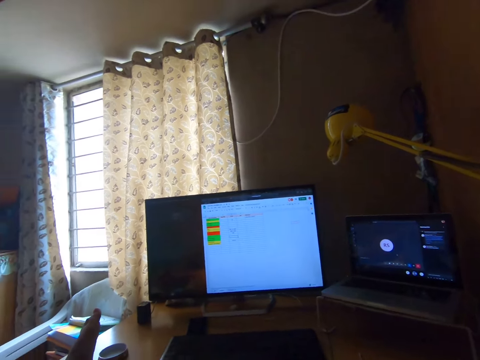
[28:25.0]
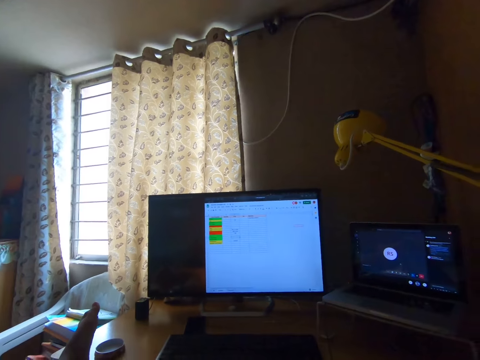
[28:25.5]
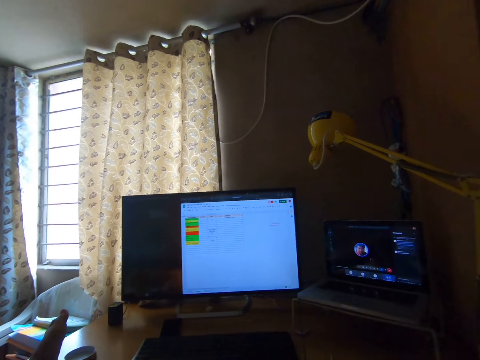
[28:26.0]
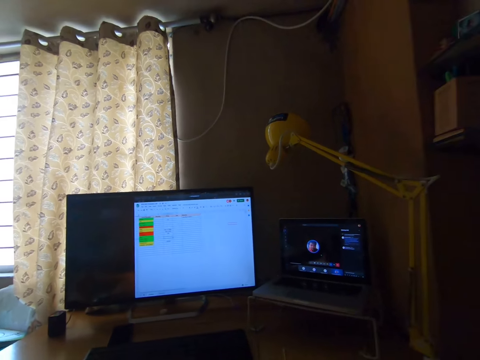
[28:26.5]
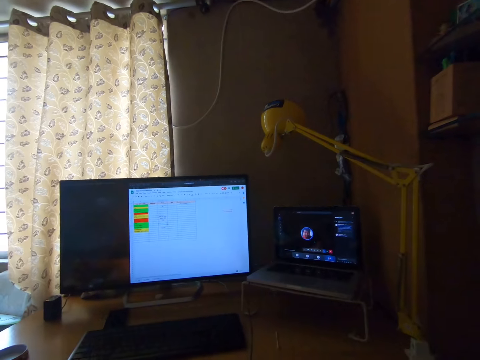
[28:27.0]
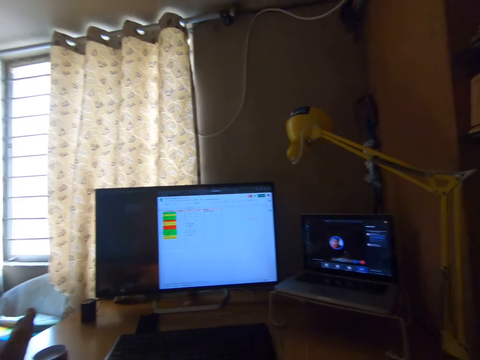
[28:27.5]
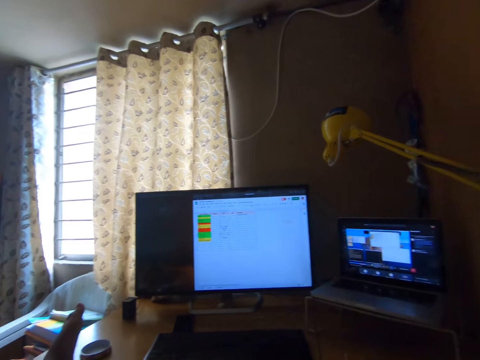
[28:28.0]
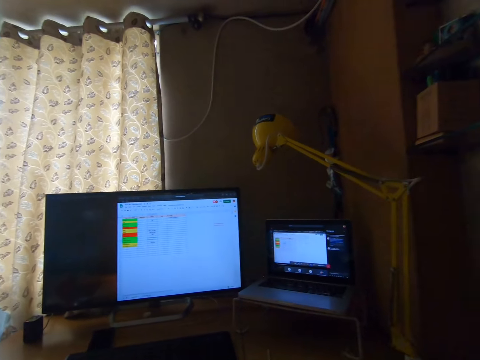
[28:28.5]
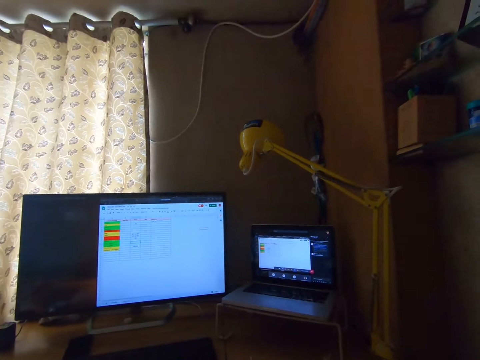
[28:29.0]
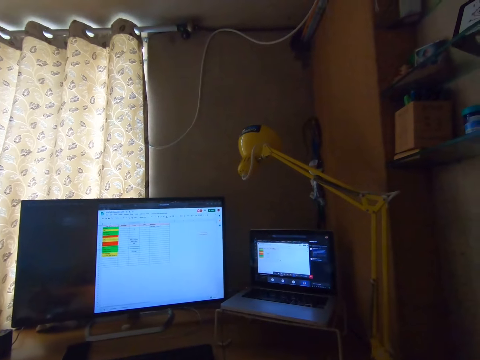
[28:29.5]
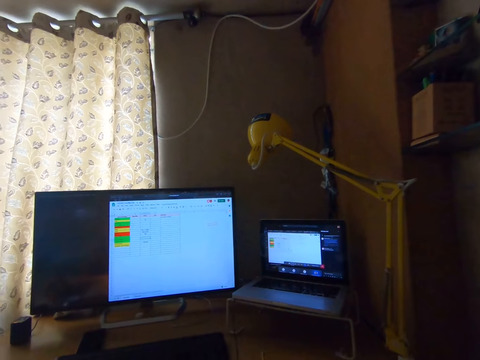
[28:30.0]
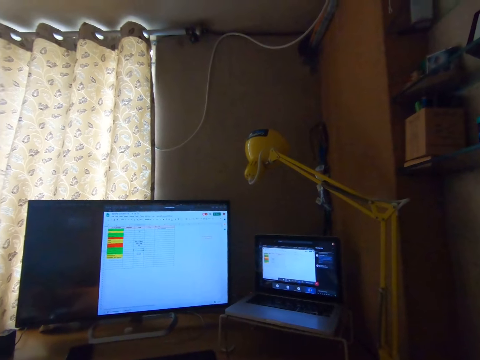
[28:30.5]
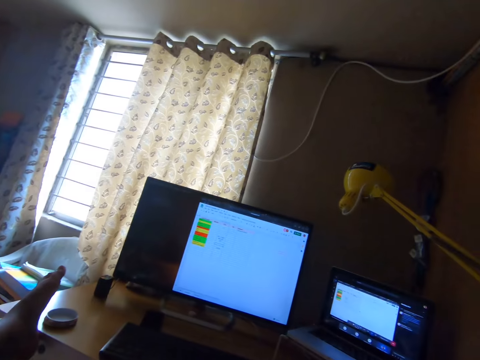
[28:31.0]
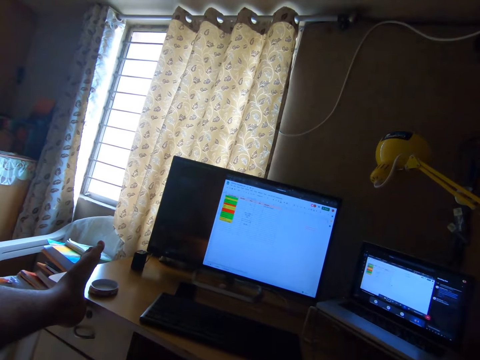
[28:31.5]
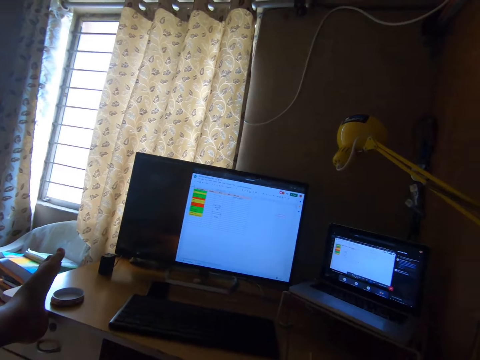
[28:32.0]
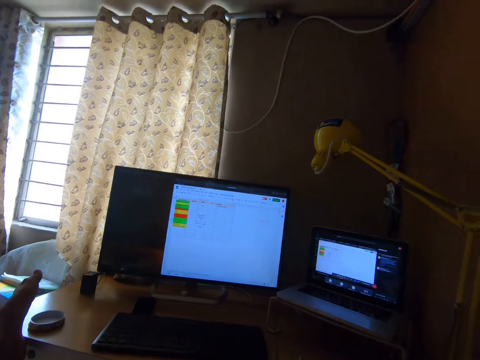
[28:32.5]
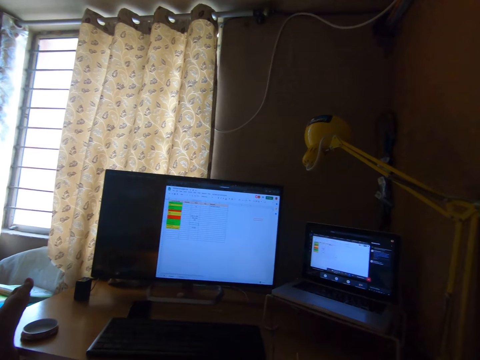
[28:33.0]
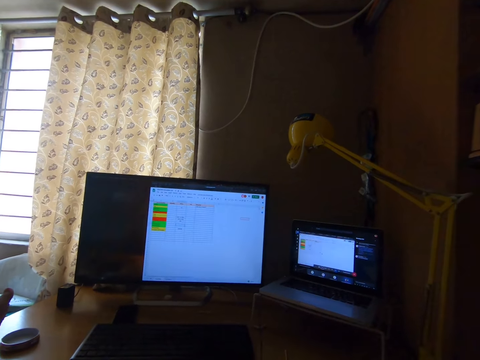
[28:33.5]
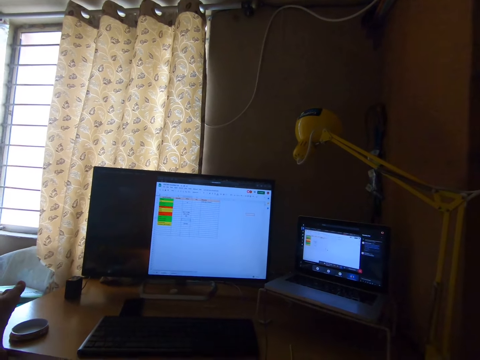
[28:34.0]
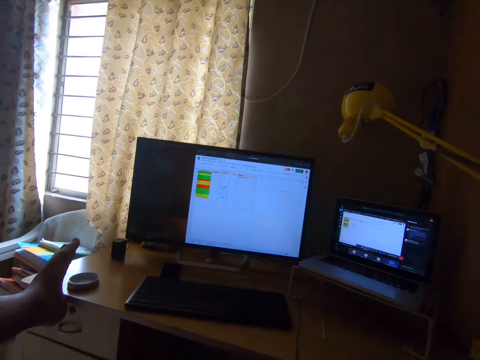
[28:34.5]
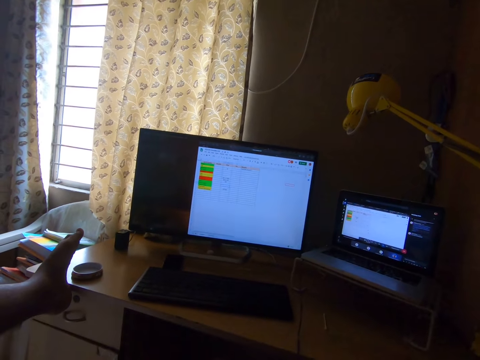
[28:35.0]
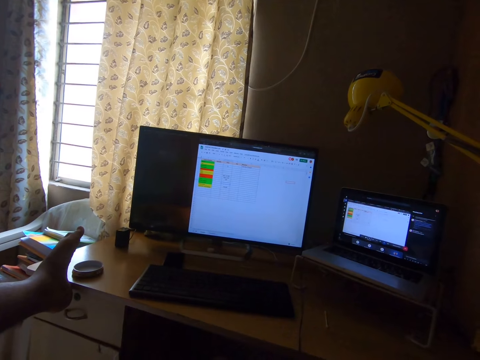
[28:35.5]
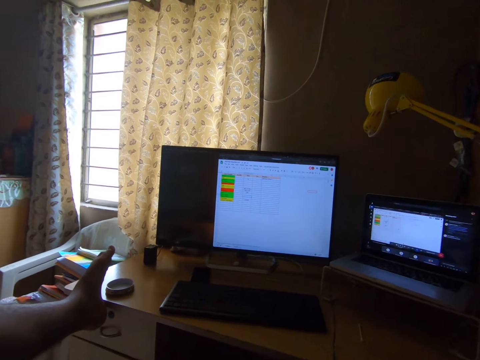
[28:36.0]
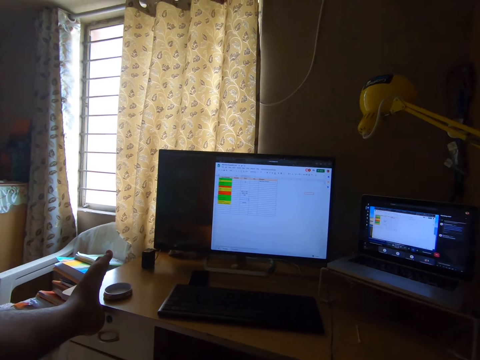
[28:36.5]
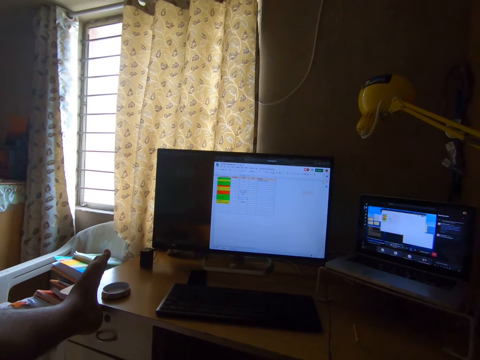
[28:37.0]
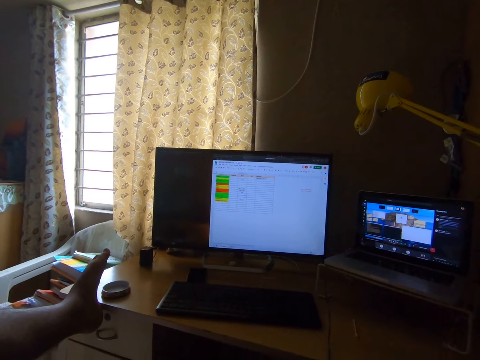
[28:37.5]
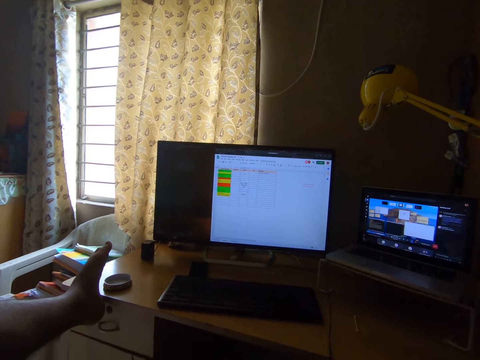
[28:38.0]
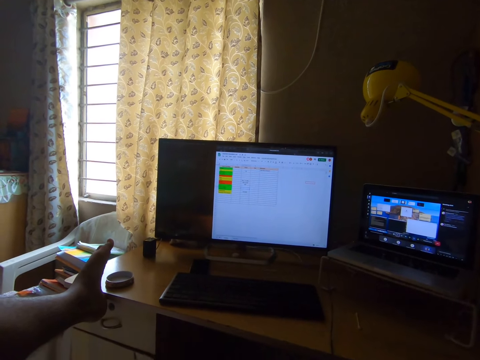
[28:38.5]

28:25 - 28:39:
The camera wearer interacts on the real time call. They look at the computer screen. They operate a laptop with a mouse. They exit the real time call on the laptop. They preview the Excel application real time on the laptop. They look at the laptop screen. They look at the computer screen. They exit the real time Excel preview on the laptop. They operate the laptop with the mouse.

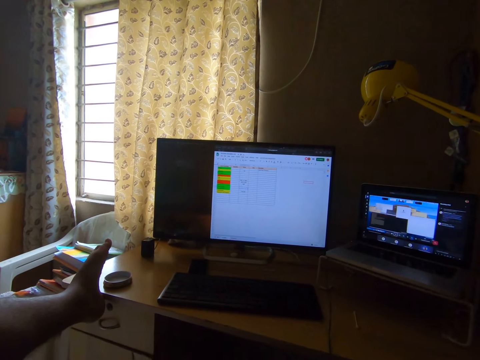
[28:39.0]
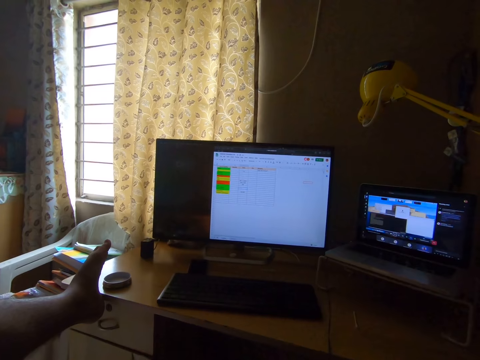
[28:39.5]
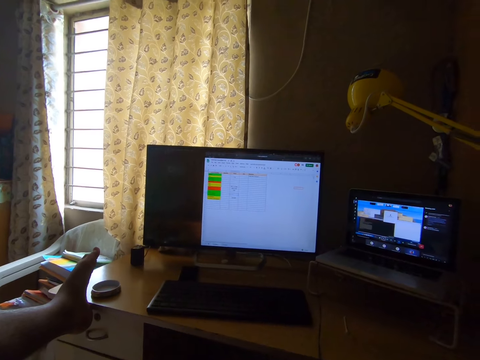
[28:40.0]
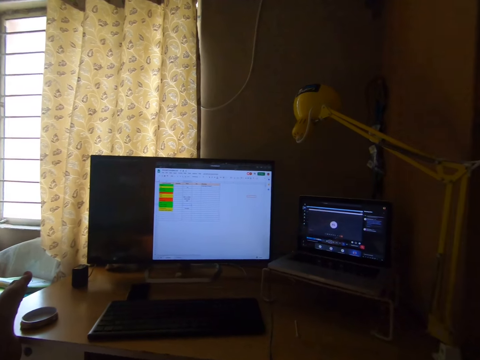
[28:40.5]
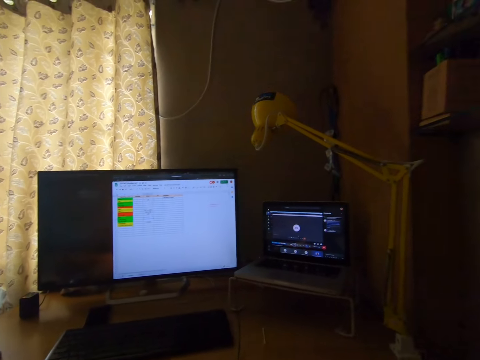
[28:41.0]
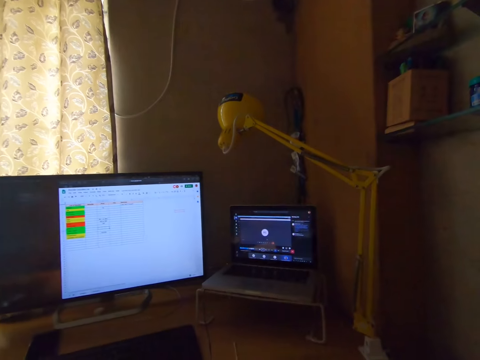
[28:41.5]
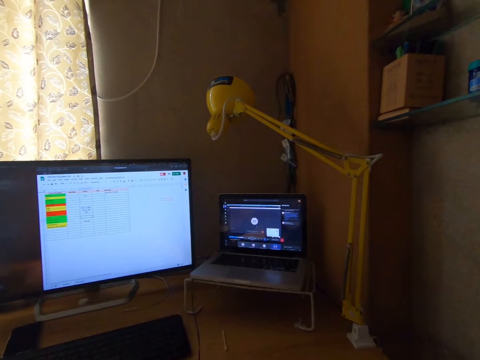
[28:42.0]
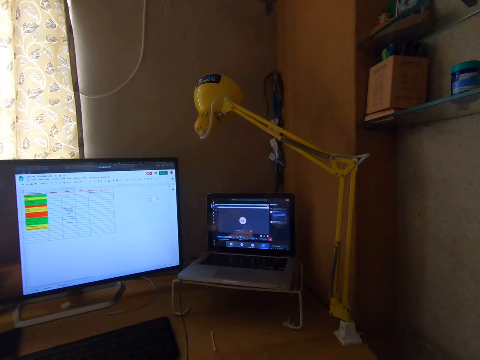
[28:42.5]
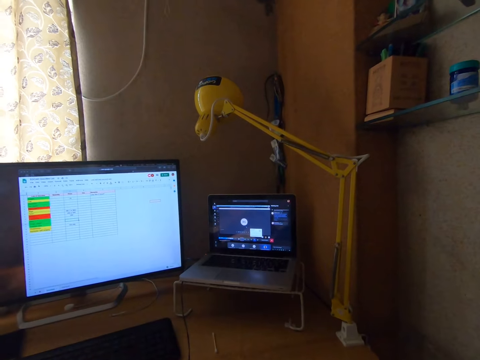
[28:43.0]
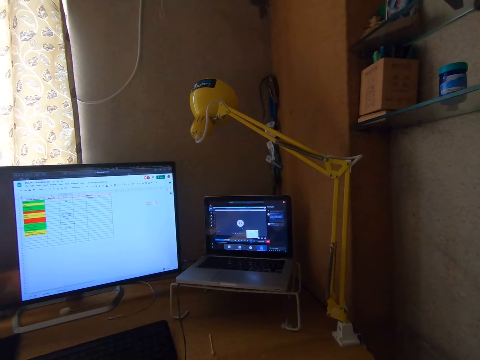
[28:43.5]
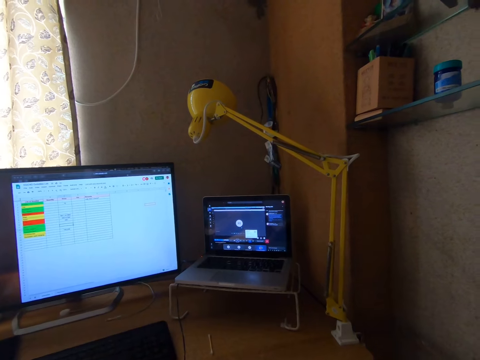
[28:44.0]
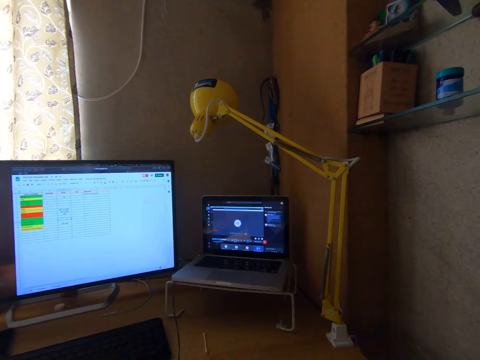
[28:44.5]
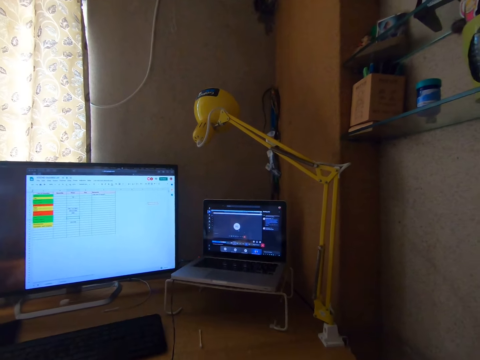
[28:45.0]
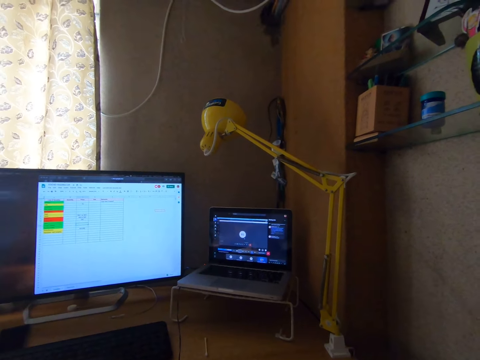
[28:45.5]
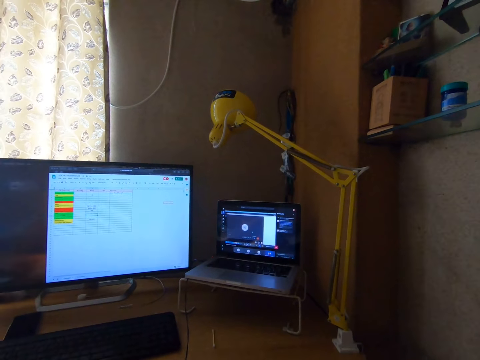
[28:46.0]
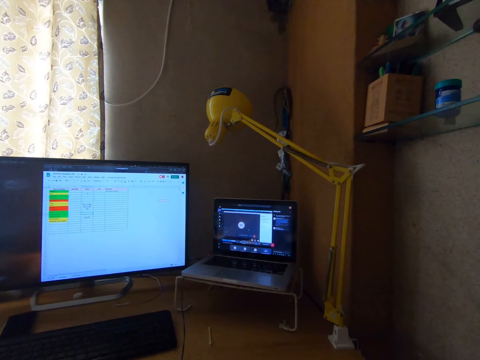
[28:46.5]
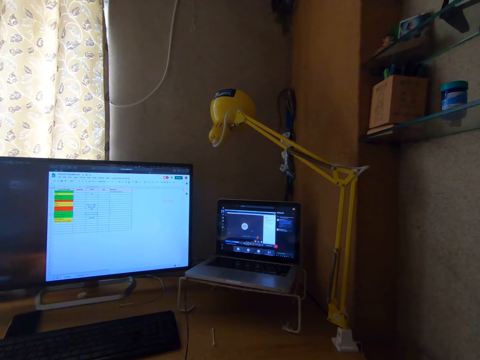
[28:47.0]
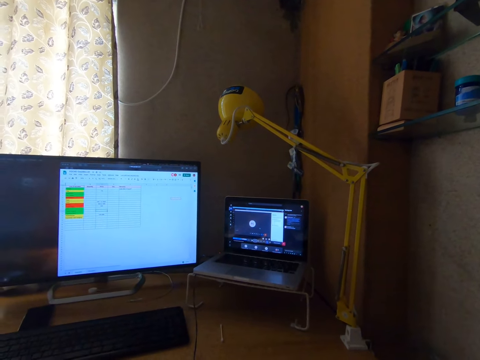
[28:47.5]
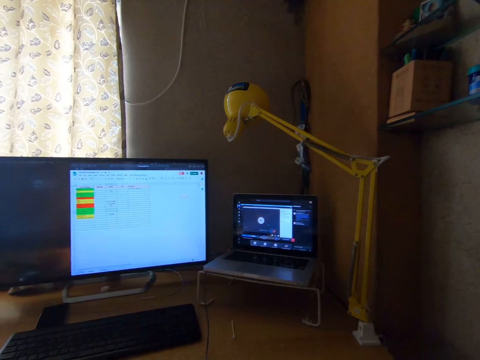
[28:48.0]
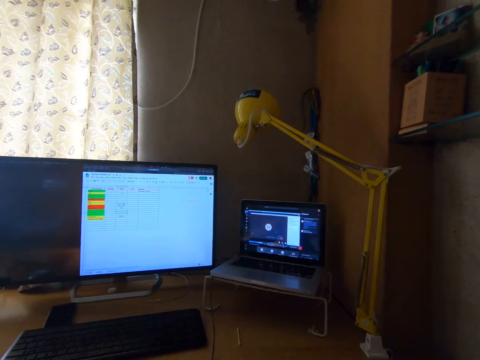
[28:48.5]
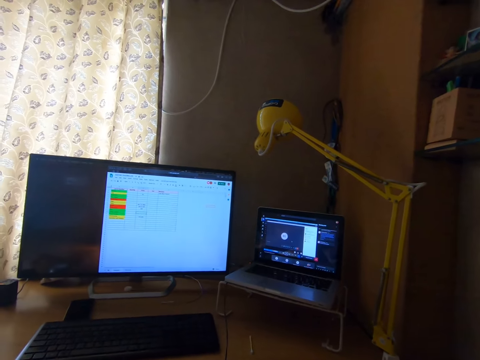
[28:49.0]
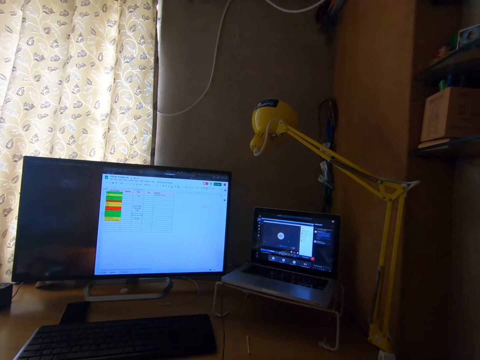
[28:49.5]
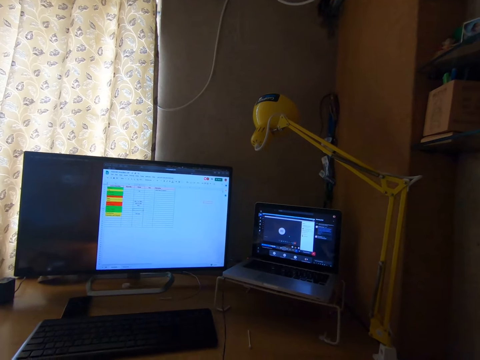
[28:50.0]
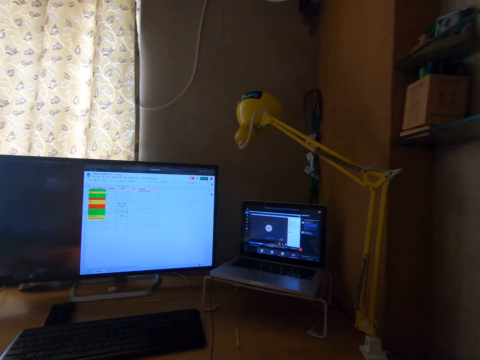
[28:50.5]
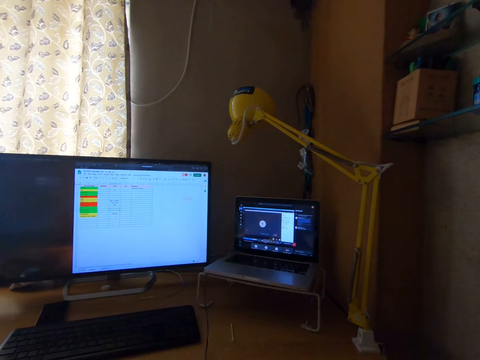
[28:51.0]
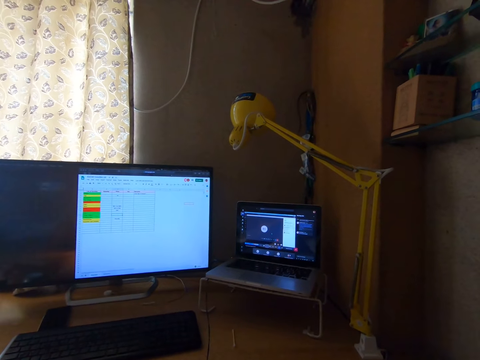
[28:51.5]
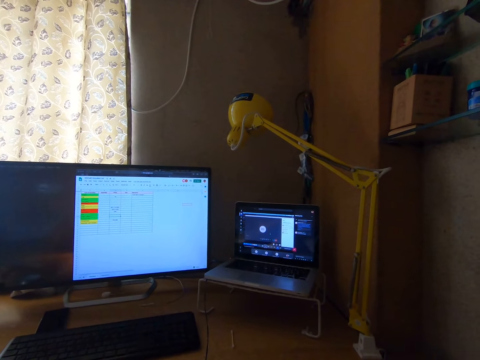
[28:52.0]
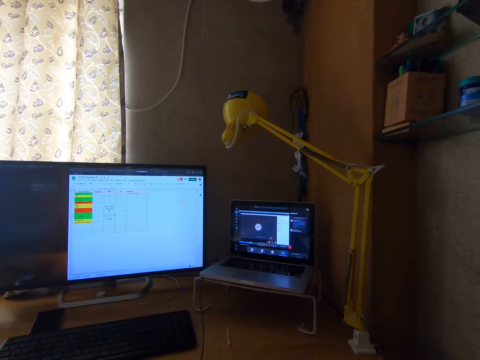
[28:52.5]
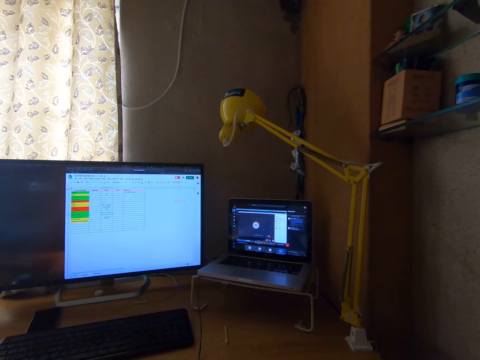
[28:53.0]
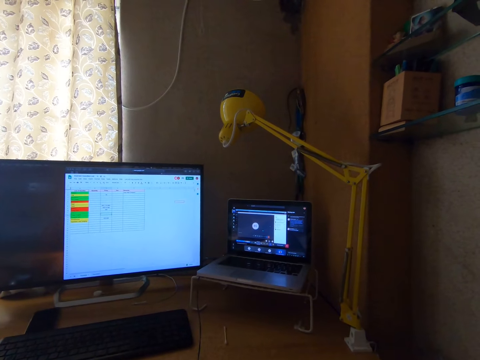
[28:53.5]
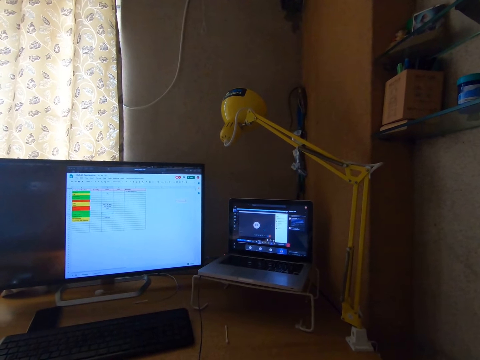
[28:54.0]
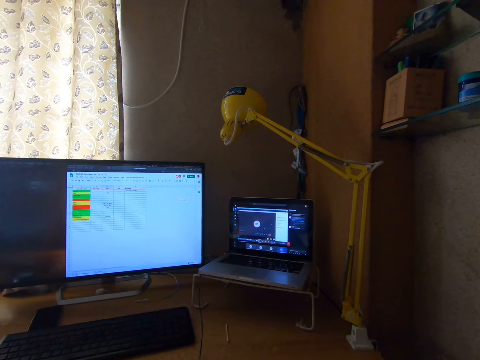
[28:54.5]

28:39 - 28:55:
The camera wearer returns to the real time call on the laptop. They continue to work on the desktop. They interact on the real time call. They look at the laptop screen.
